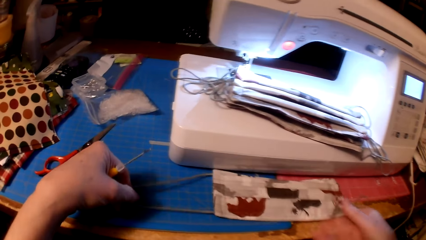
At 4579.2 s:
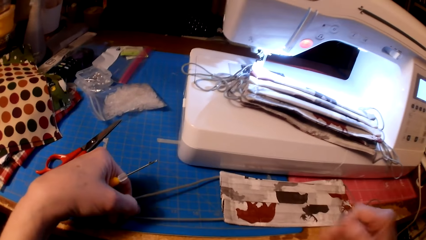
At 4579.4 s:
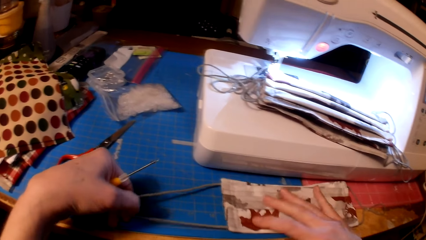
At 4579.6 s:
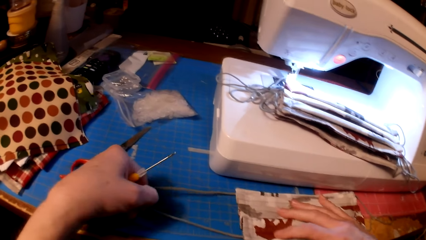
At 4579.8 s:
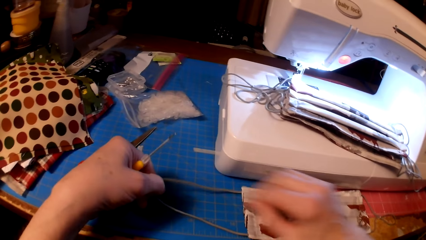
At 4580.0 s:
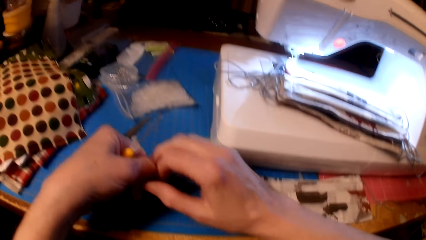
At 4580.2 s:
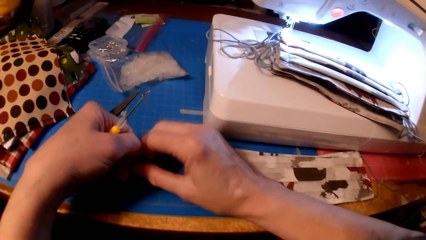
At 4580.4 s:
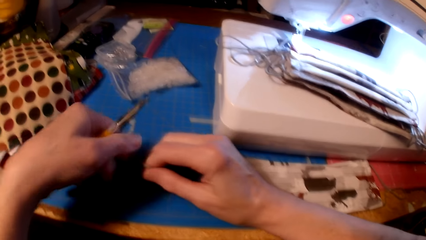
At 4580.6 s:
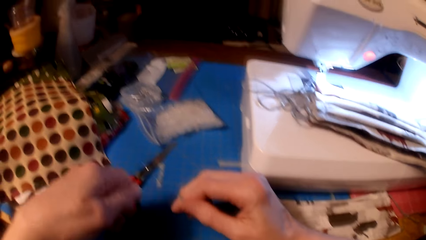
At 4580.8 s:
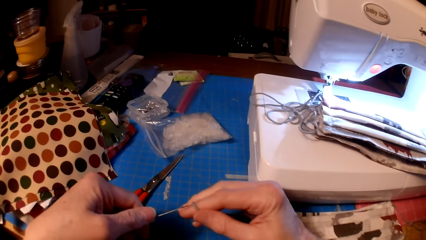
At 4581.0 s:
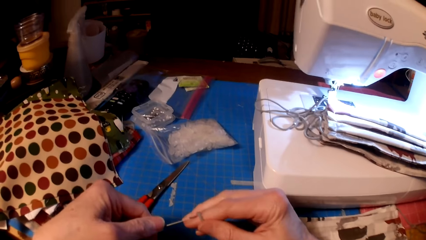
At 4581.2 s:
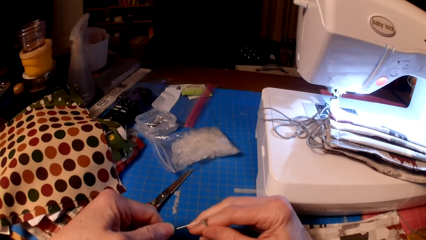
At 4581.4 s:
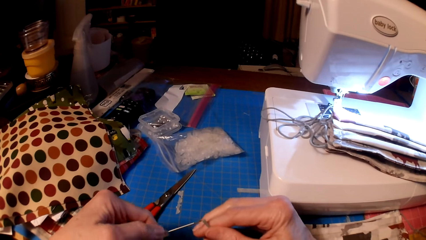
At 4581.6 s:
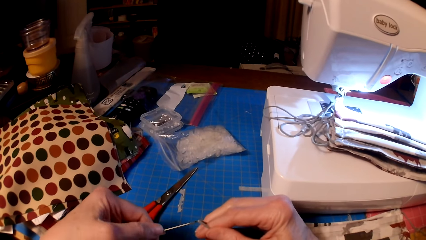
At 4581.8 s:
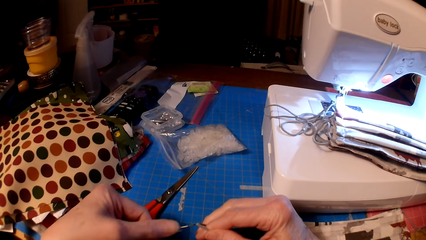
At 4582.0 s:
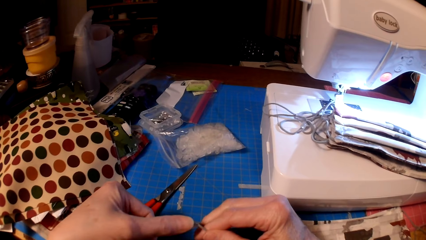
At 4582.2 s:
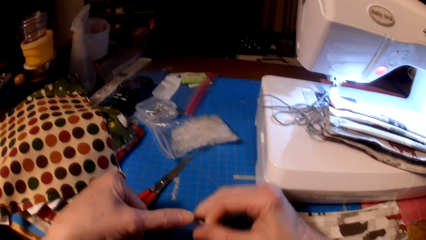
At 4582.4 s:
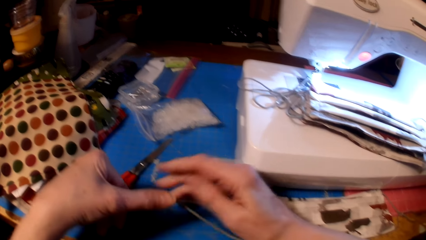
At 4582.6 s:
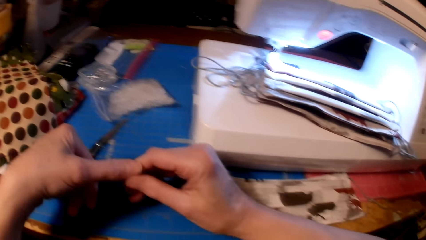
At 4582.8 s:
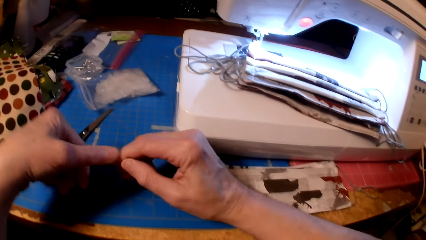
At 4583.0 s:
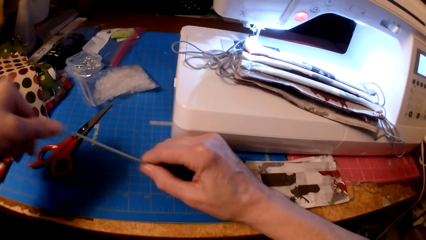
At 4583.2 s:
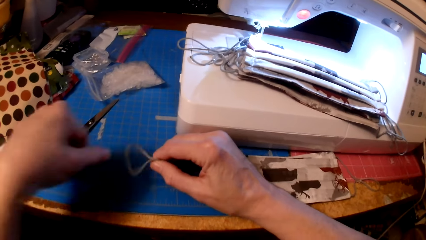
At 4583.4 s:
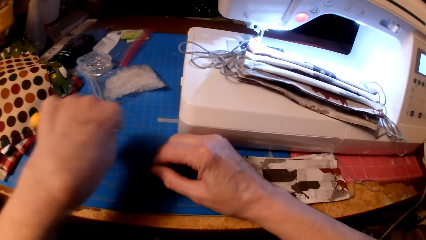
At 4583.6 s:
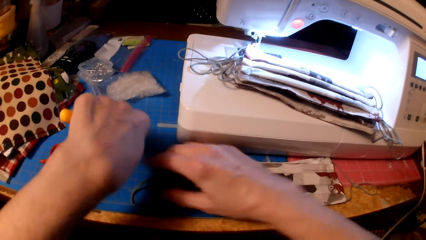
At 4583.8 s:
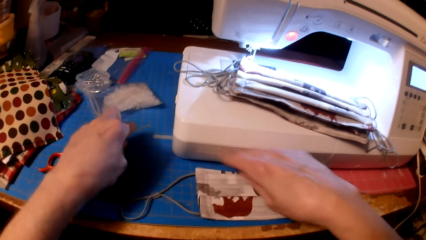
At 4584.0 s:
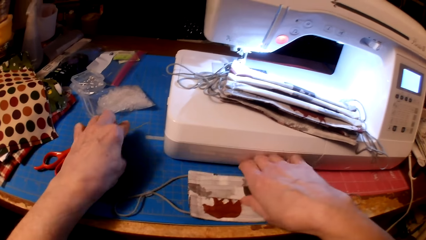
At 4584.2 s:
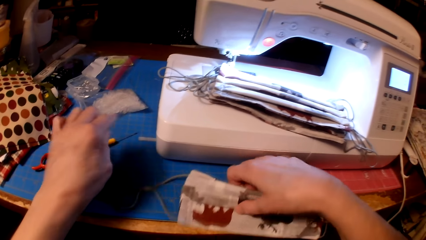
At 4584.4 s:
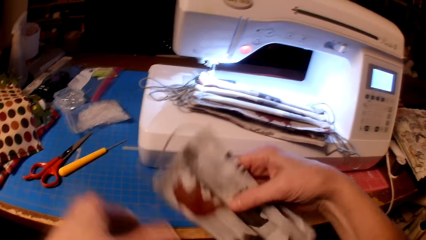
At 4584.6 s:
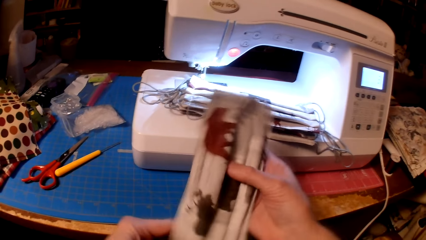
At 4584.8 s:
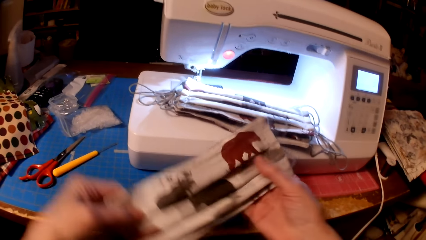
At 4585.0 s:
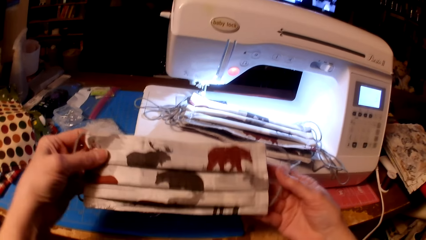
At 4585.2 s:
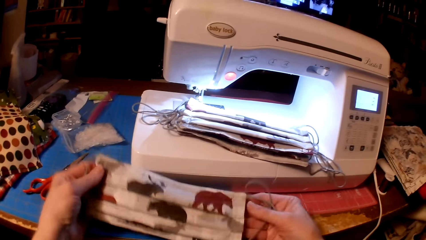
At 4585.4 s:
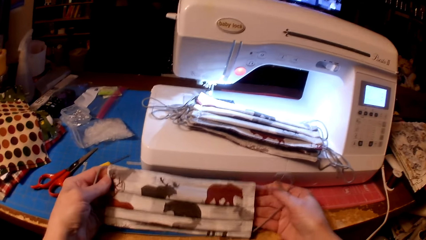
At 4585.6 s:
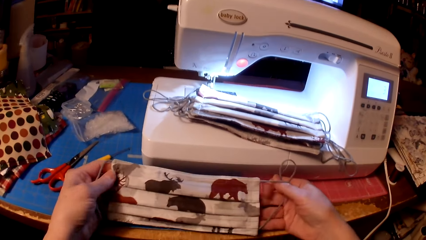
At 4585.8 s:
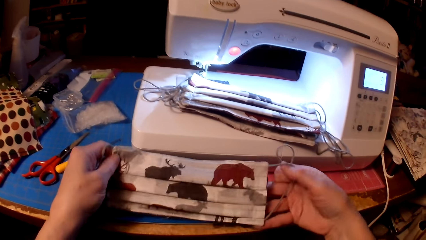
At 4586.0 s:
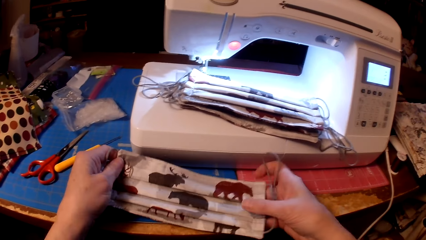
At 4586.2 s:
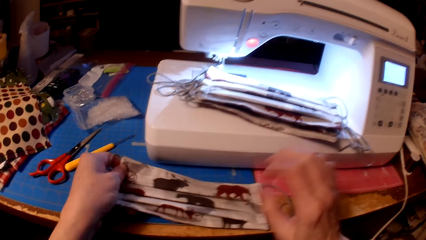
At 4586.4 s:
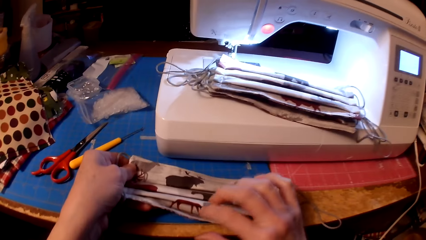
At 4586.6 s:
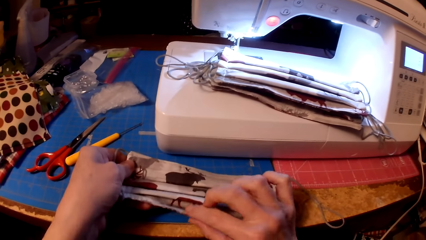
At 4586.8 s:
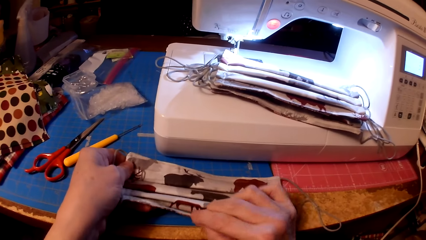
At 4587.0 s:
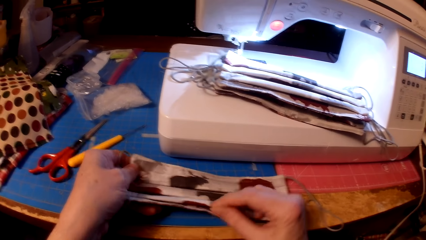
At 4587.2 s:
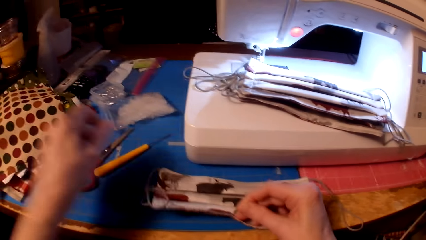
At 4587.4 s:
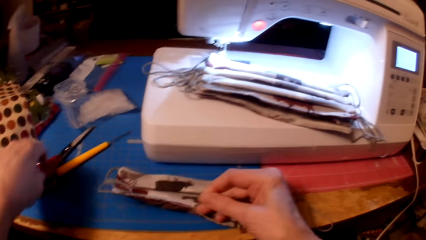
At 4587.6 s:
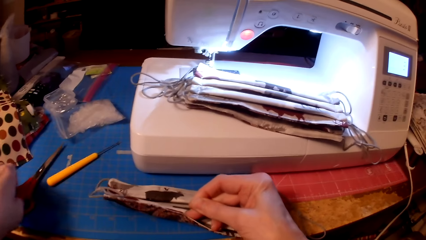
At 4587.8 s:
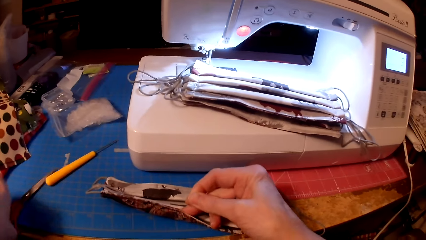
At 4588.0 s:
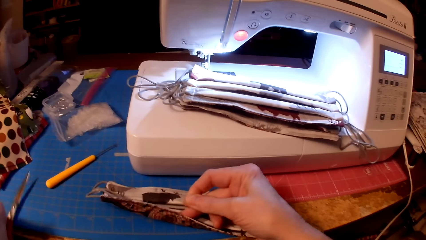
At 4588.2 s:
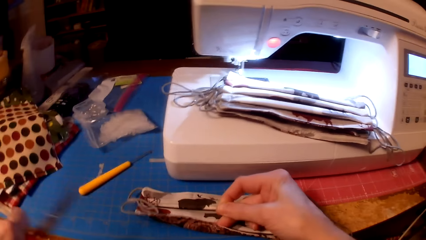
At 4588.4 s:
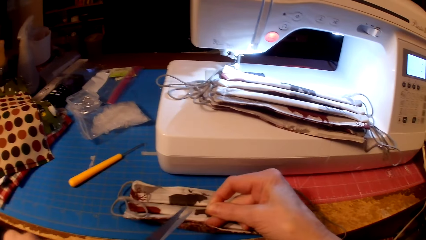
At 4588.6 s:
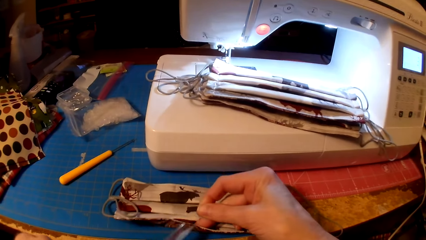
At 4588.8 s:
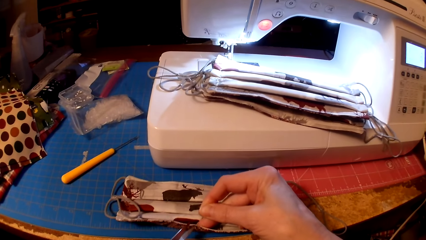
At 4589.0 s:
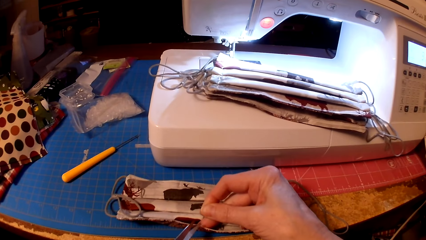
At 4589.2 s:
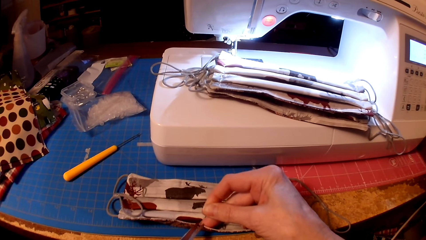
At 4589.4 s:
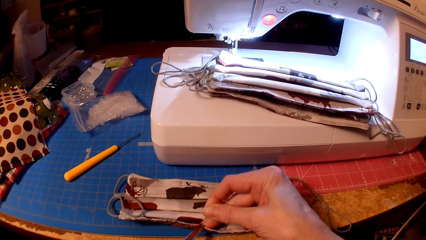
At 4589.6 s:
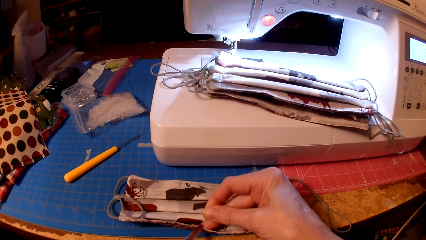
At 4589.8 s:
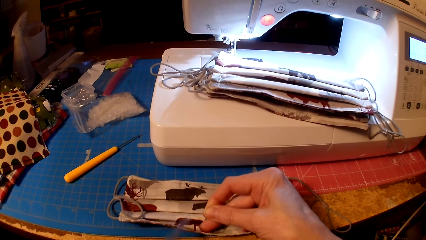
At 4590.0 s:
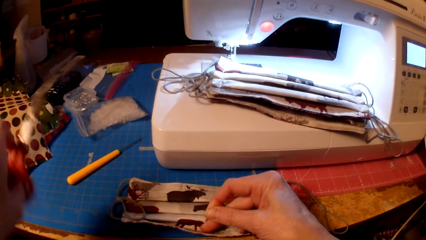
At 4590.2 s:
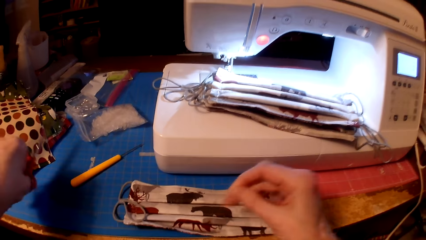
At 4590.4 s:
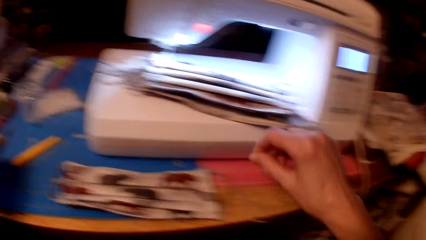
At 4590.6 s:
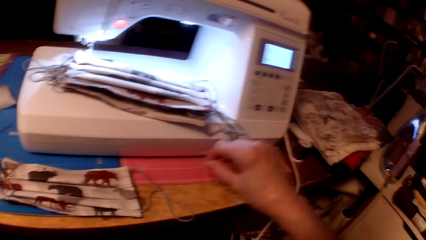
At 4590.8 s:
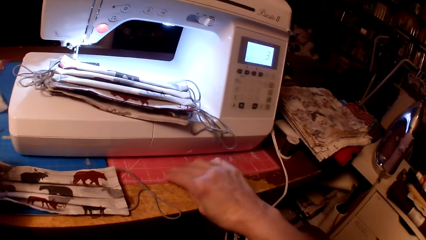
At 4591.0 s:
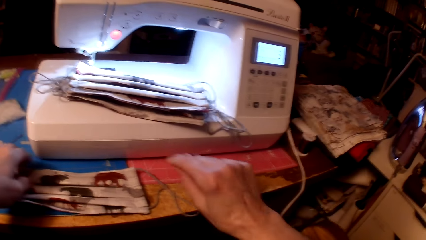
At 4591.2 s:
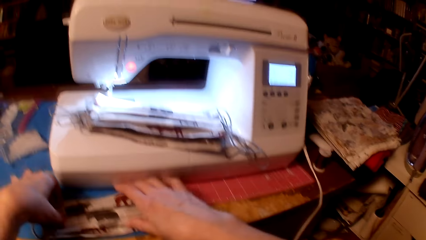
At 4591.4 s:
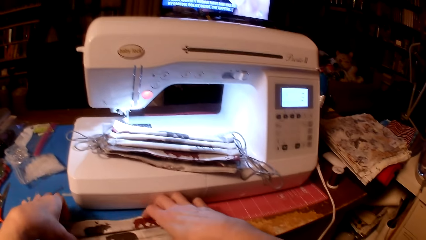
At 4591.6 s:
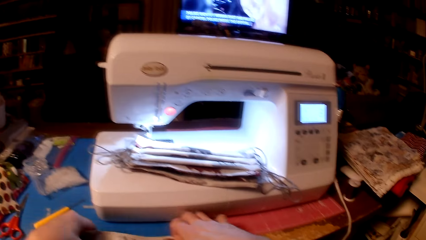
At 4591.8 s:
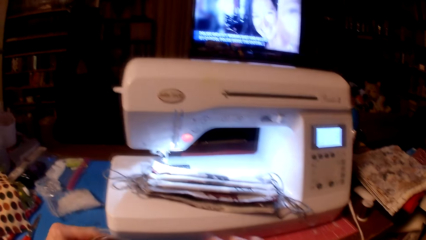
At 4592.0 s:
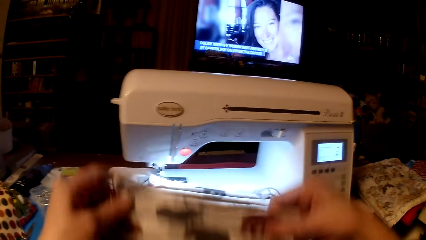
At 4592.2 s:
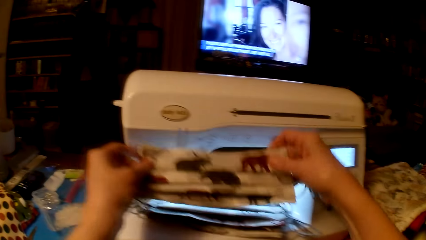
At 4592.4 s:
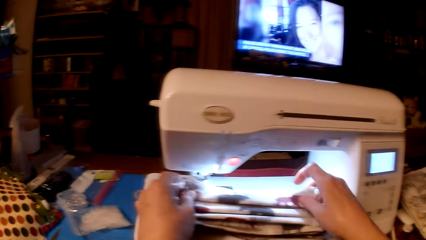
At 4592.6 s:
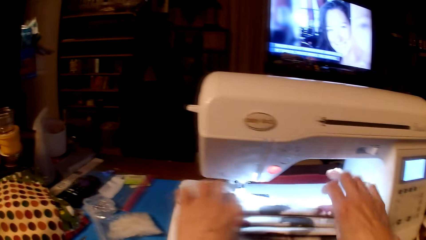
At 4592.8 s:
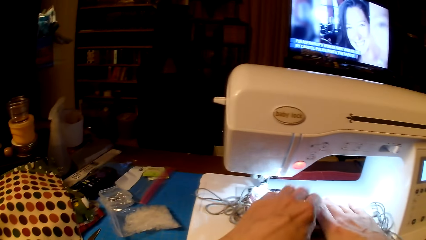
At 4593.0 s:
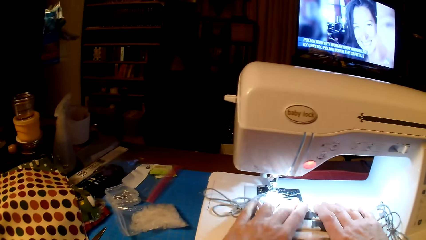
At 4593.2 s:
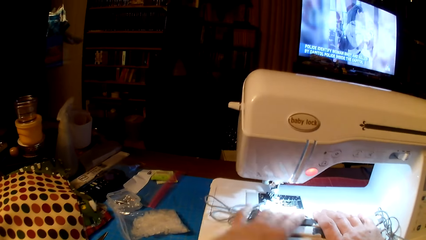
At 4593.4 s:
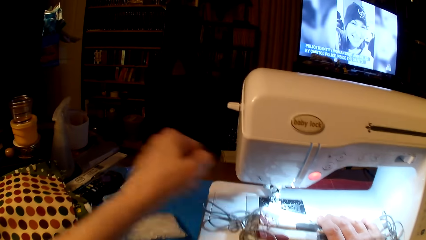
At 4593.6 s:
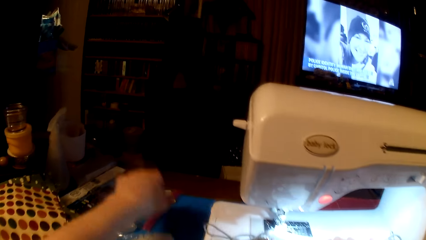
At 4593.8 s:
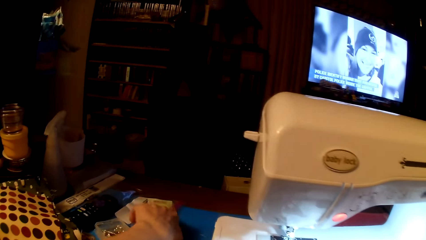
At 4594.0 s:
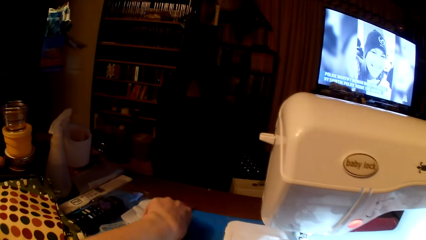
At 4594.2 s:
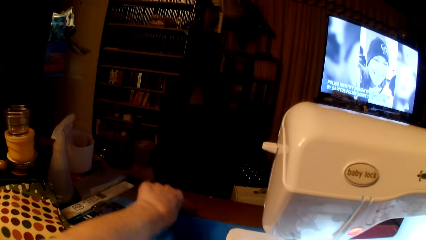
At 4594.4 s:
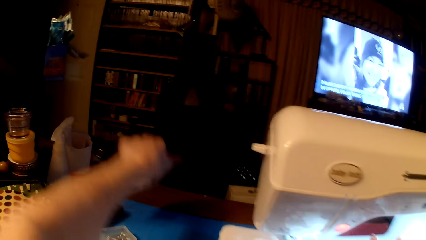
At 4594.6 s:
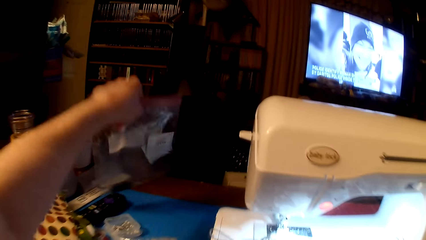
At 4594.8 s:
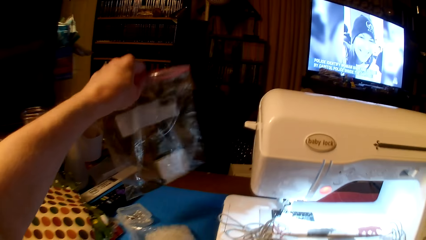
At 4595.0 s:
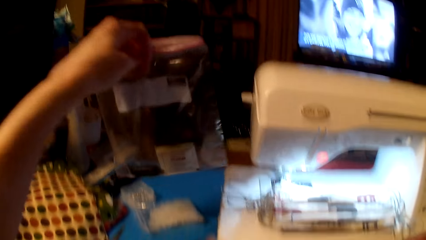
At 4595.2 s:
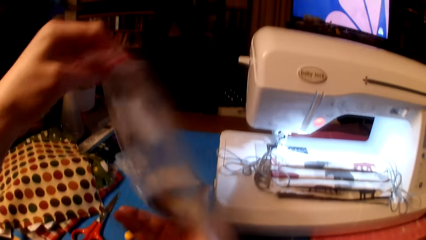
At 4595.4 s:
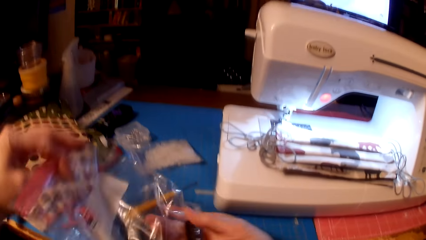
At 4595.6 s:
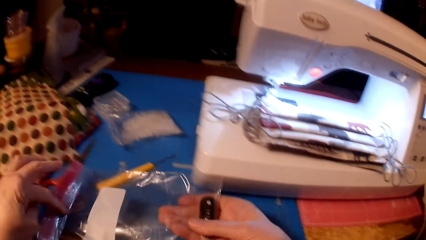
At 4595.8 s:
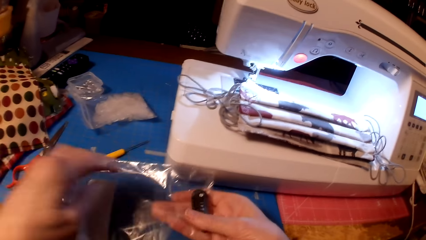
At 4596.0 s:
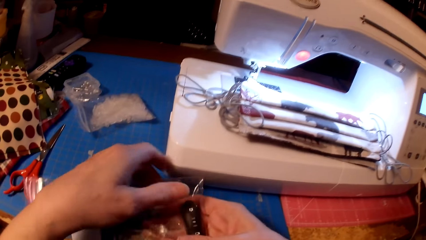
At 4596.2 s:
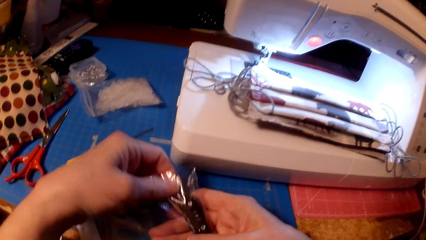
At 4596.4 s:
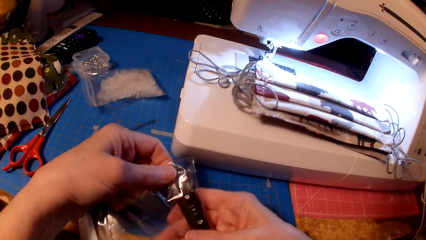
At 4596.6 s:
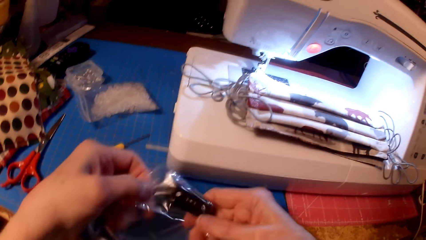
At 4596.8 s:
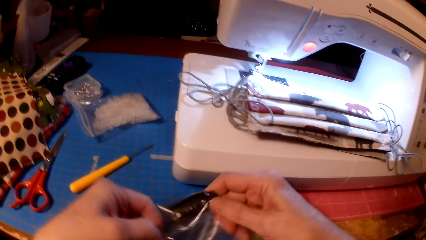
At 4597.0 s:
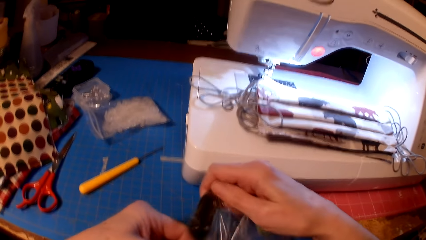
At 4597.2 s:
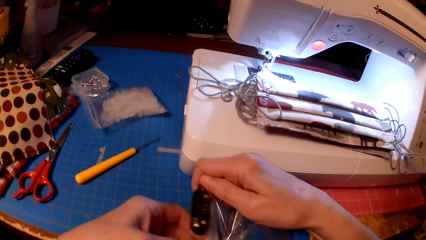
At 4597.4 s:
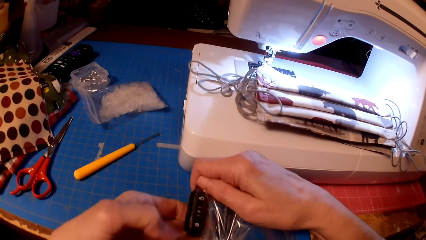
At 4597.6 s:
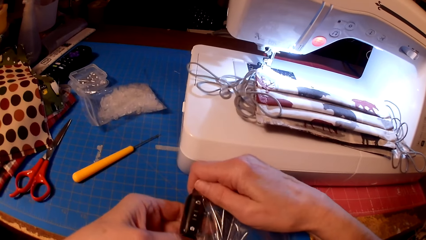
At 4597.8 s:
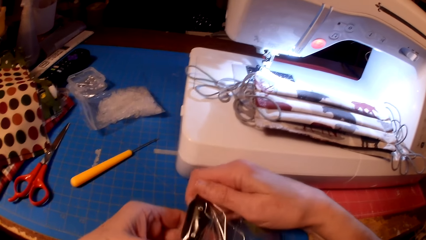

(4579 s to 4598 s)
The camera wearer puts the screwdriver on the table. They pick the fabric. They pick the scissors. They cut the thread. They put the scissors on the table. They put the fabric on the sewing machine. They pick the packet. They look at the packet.
